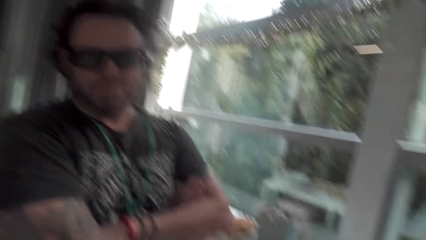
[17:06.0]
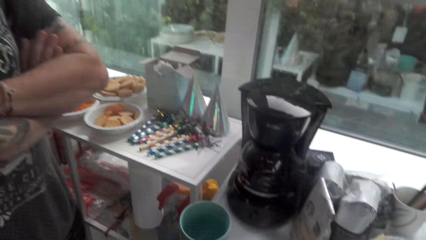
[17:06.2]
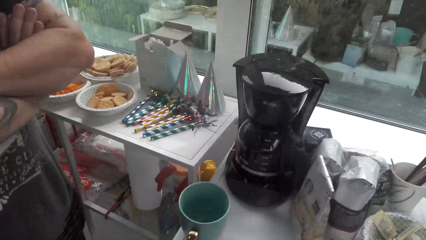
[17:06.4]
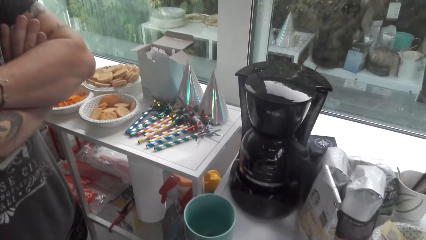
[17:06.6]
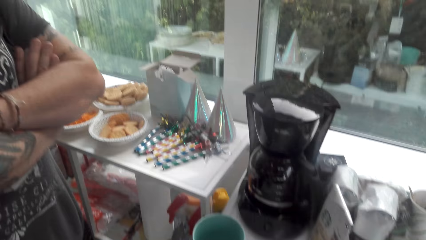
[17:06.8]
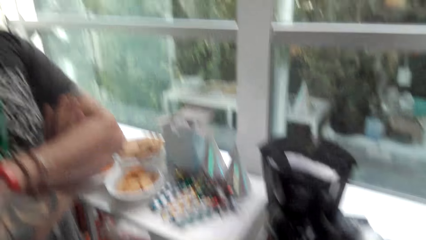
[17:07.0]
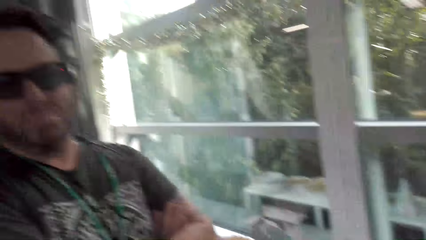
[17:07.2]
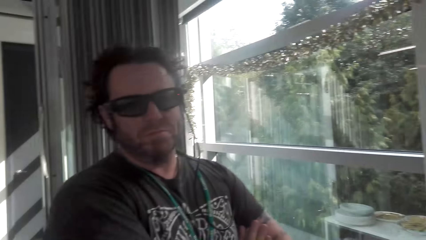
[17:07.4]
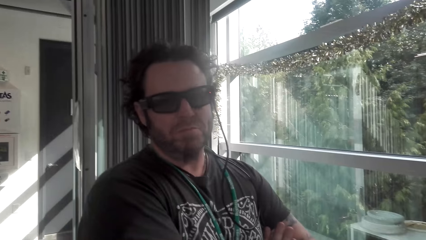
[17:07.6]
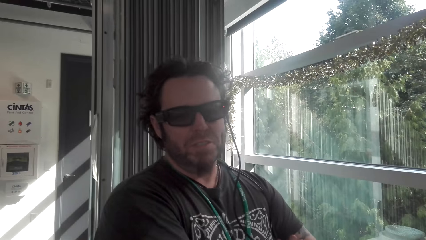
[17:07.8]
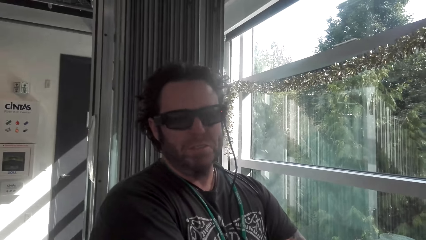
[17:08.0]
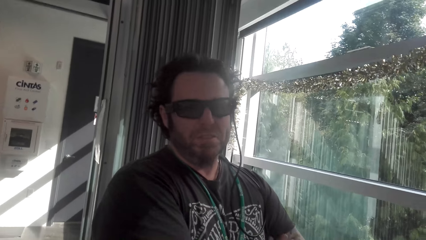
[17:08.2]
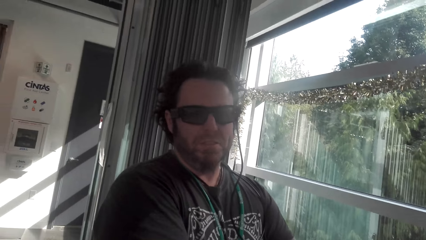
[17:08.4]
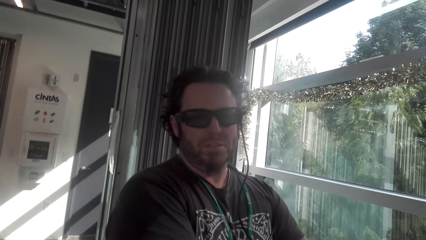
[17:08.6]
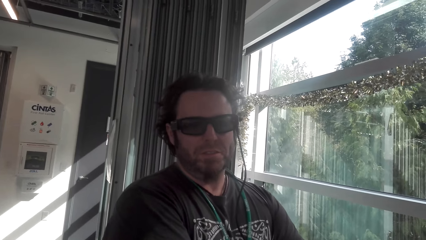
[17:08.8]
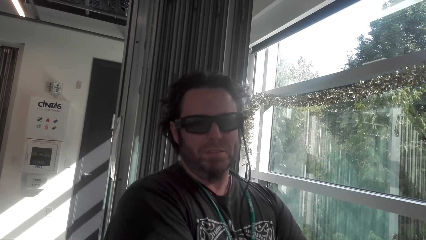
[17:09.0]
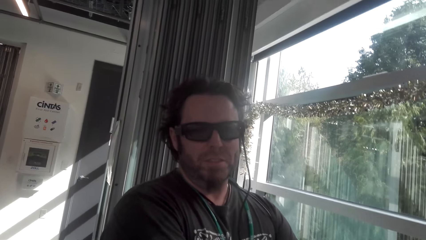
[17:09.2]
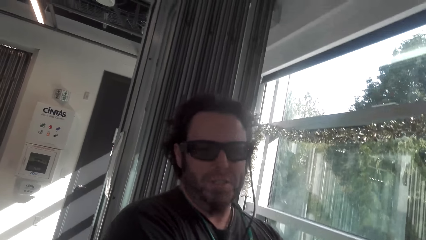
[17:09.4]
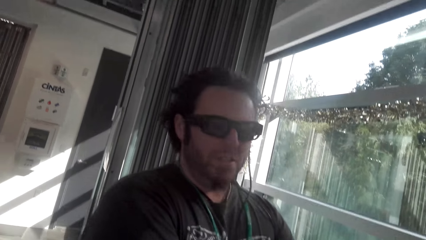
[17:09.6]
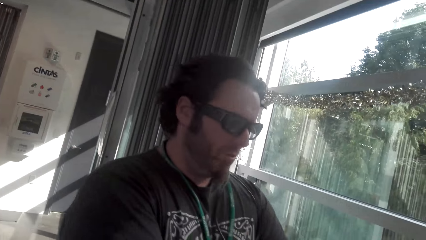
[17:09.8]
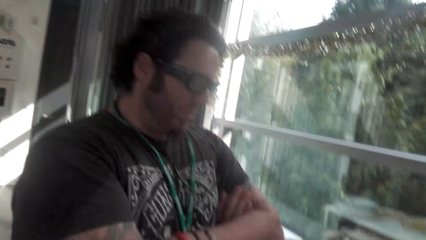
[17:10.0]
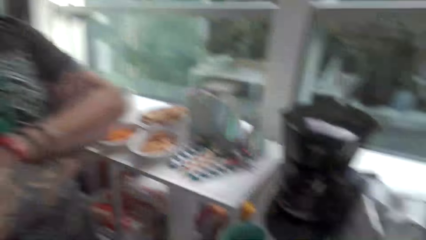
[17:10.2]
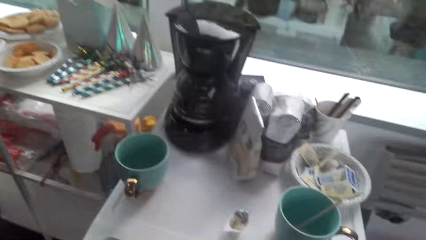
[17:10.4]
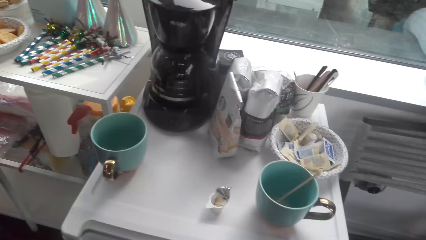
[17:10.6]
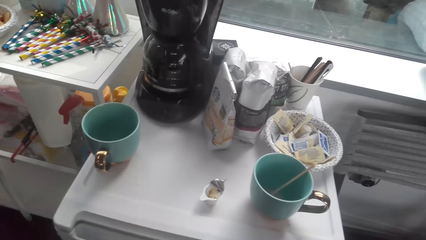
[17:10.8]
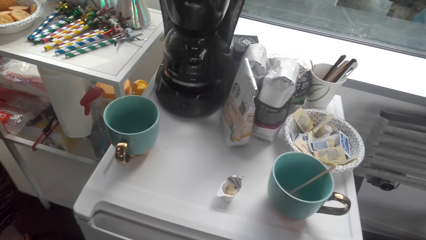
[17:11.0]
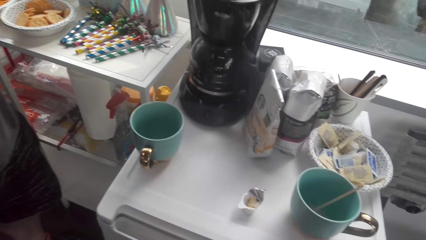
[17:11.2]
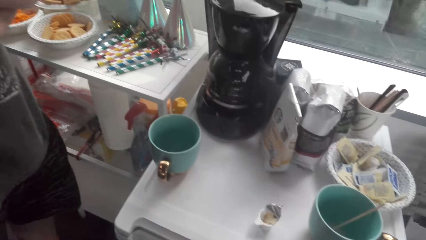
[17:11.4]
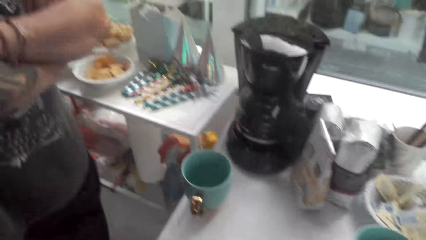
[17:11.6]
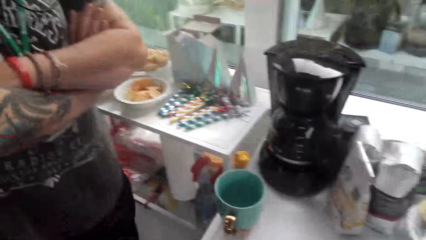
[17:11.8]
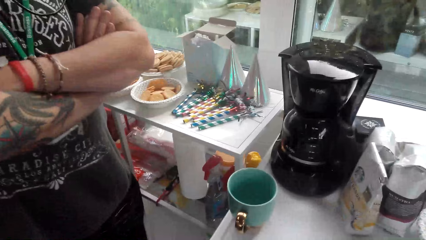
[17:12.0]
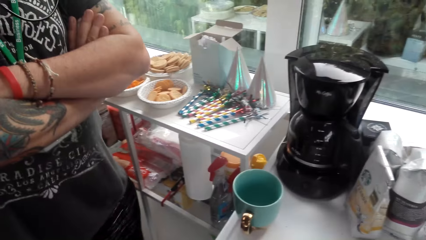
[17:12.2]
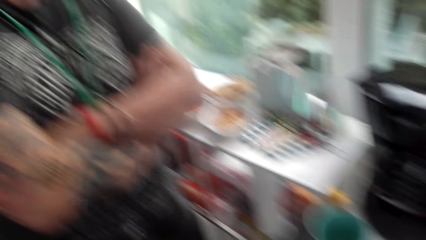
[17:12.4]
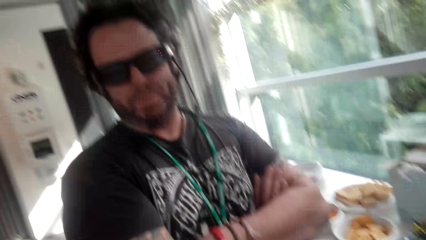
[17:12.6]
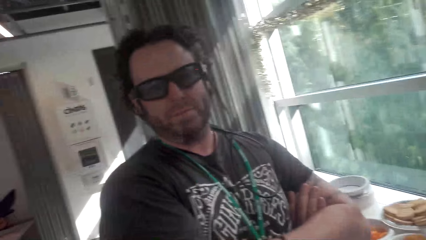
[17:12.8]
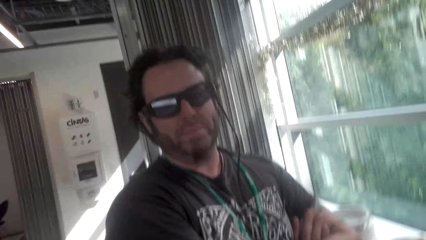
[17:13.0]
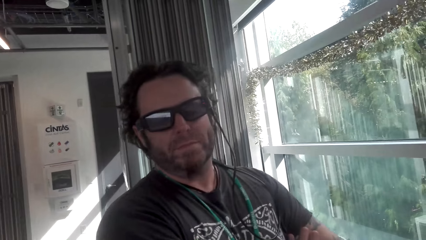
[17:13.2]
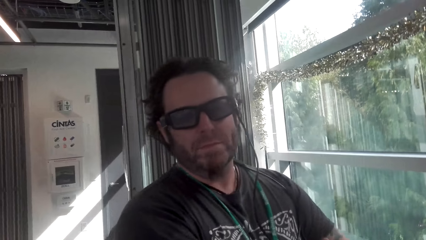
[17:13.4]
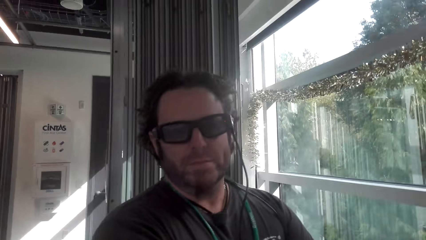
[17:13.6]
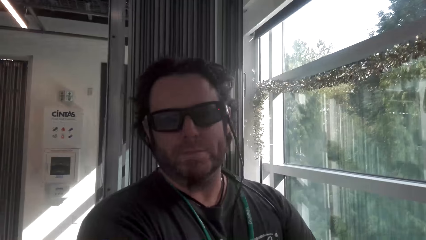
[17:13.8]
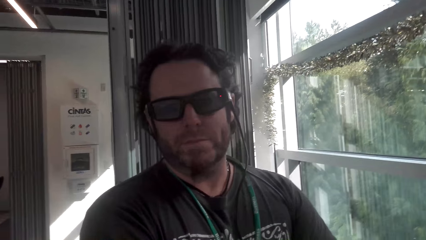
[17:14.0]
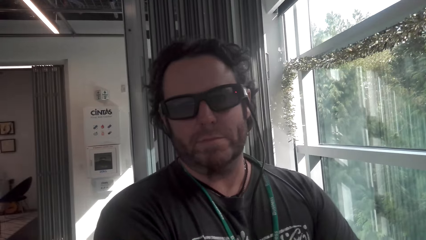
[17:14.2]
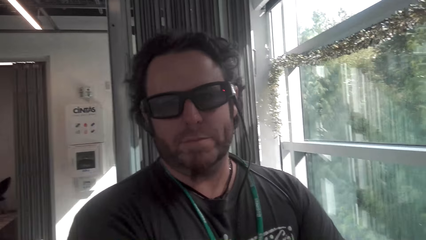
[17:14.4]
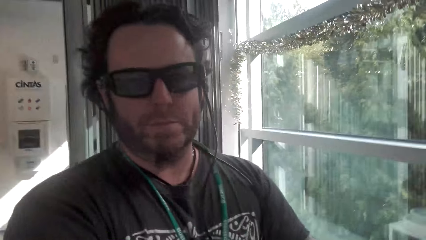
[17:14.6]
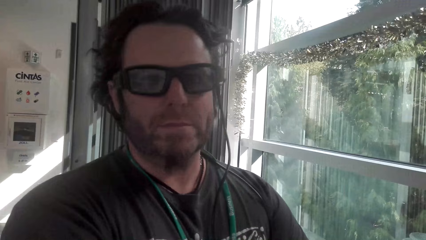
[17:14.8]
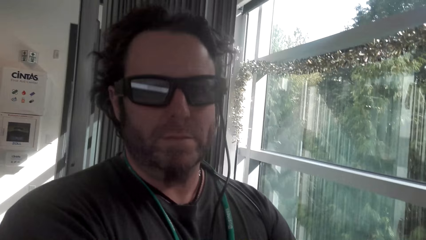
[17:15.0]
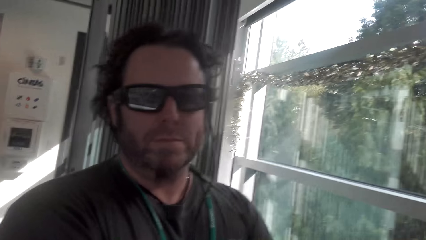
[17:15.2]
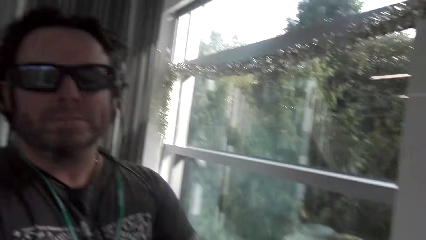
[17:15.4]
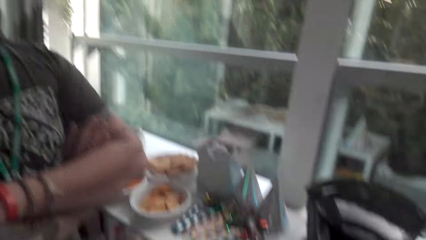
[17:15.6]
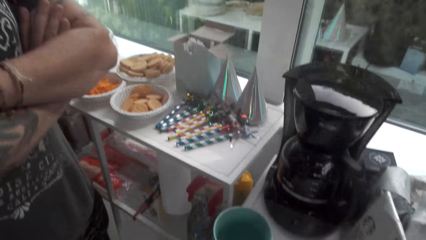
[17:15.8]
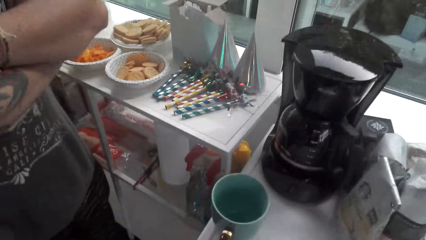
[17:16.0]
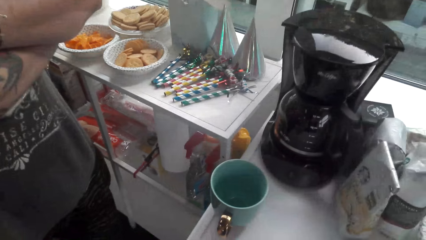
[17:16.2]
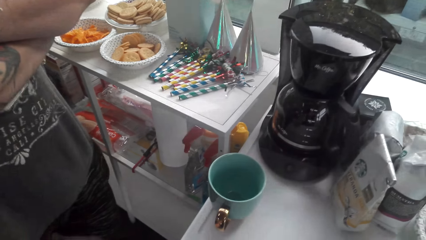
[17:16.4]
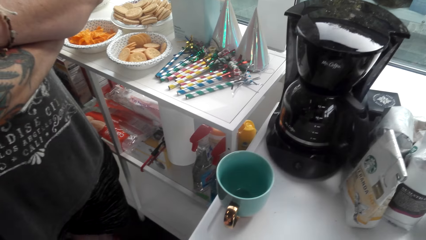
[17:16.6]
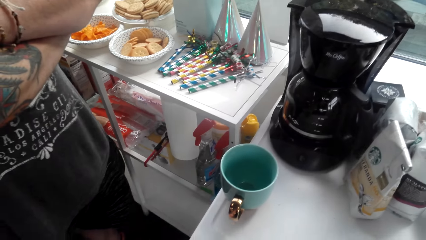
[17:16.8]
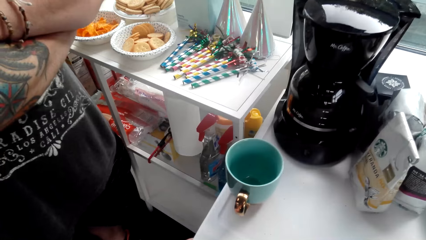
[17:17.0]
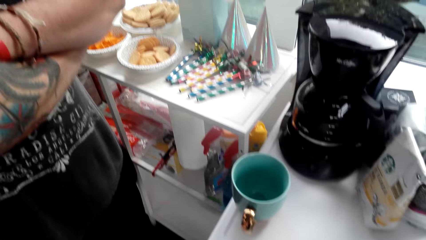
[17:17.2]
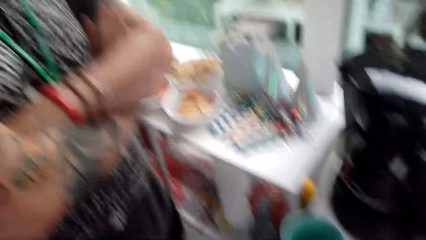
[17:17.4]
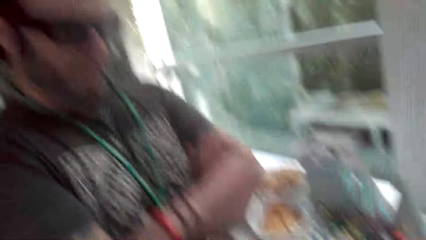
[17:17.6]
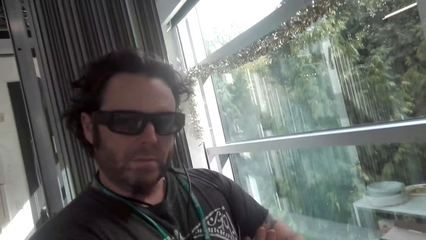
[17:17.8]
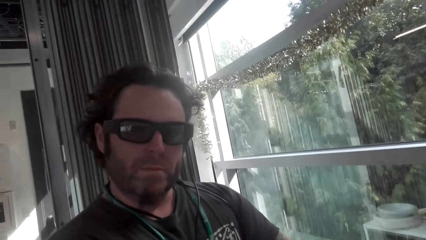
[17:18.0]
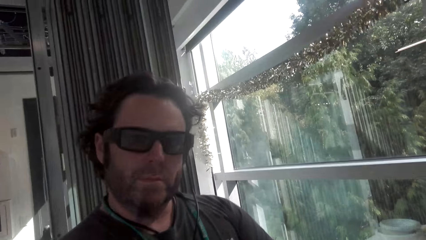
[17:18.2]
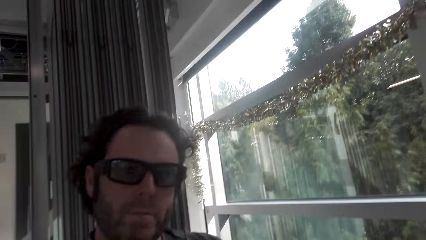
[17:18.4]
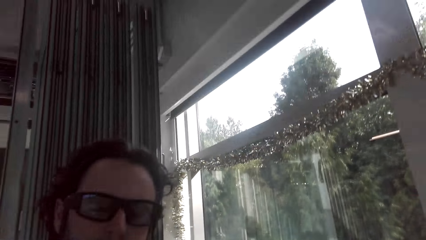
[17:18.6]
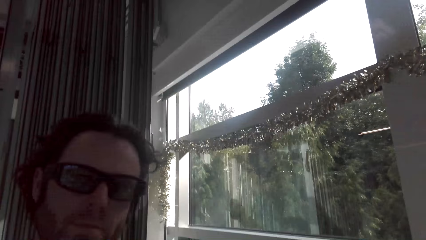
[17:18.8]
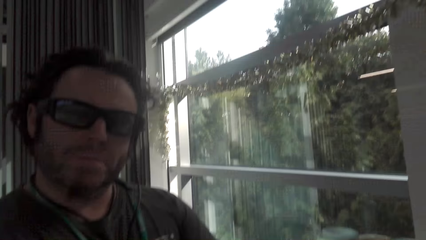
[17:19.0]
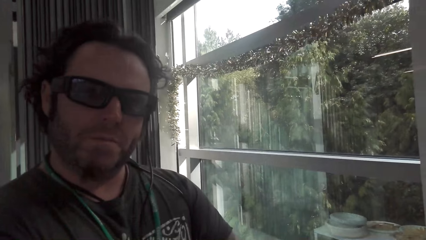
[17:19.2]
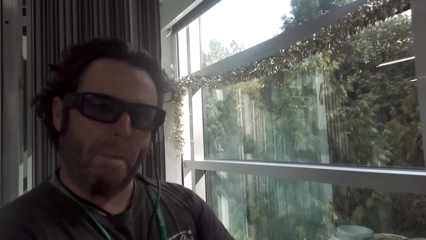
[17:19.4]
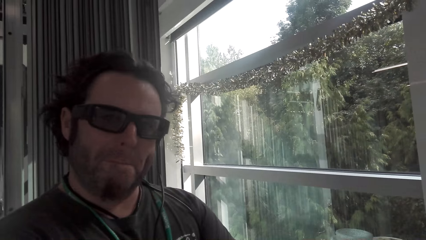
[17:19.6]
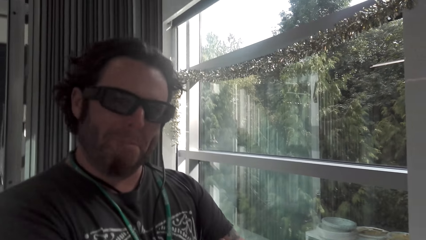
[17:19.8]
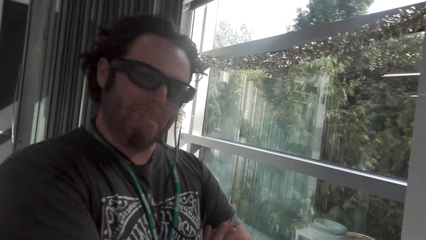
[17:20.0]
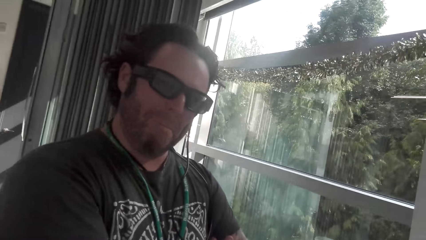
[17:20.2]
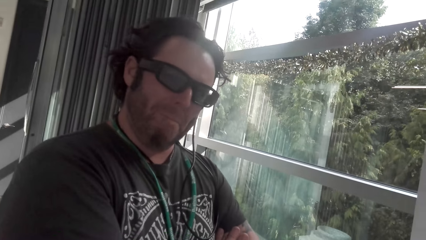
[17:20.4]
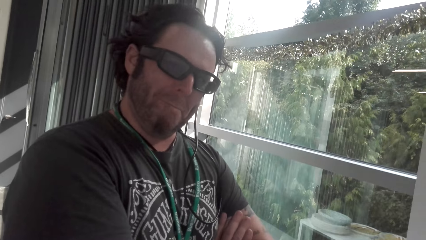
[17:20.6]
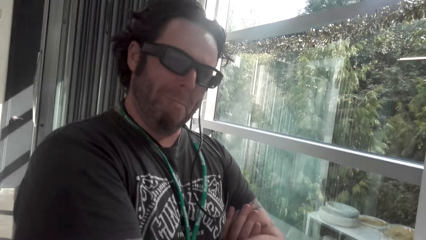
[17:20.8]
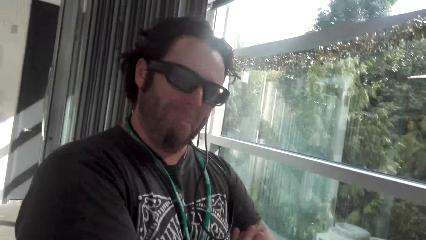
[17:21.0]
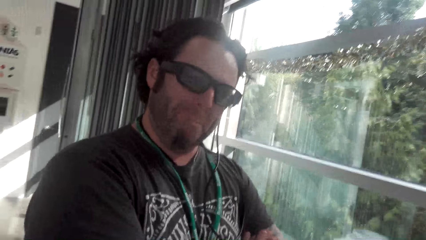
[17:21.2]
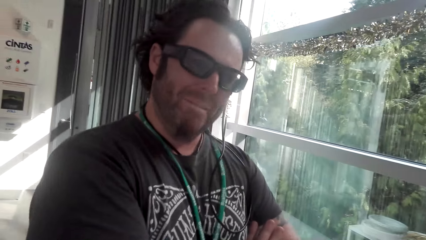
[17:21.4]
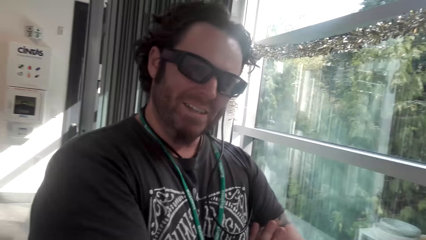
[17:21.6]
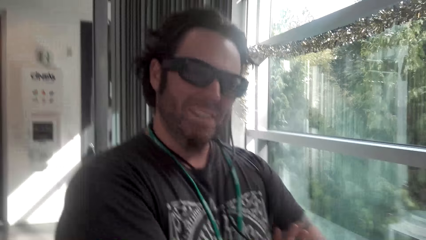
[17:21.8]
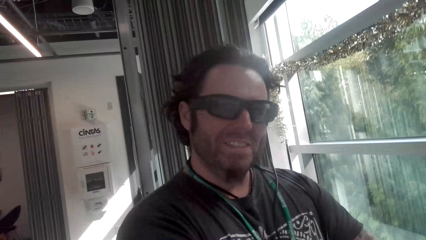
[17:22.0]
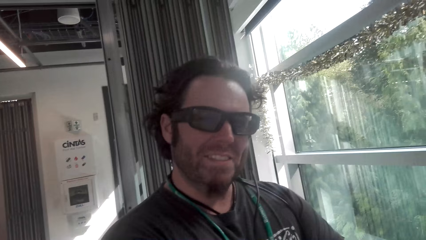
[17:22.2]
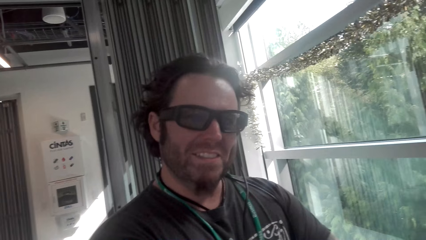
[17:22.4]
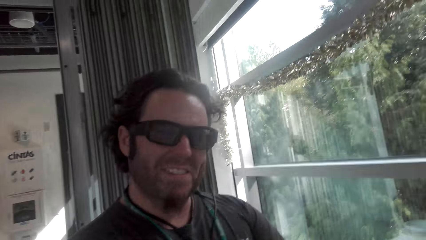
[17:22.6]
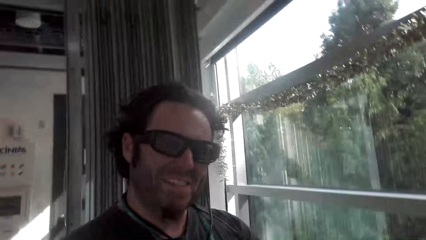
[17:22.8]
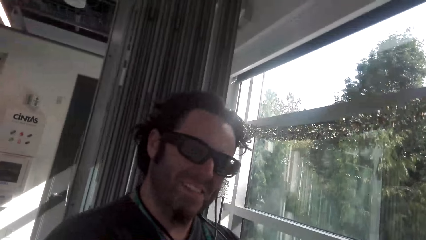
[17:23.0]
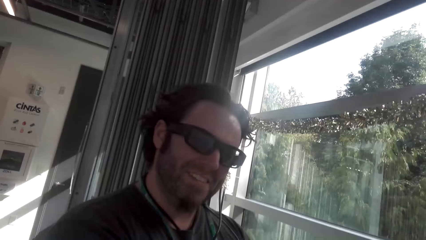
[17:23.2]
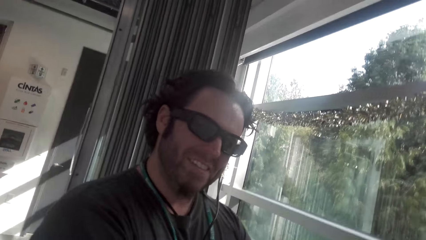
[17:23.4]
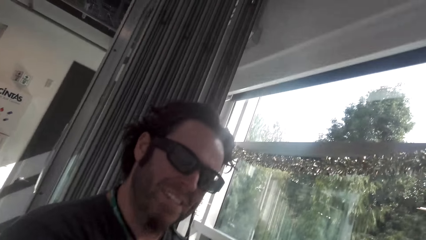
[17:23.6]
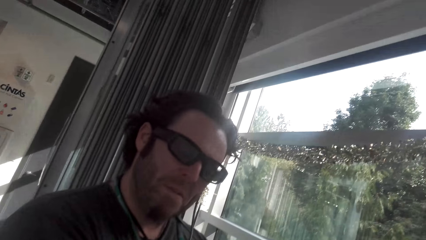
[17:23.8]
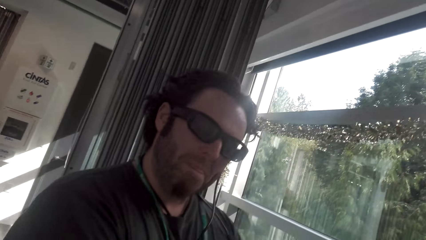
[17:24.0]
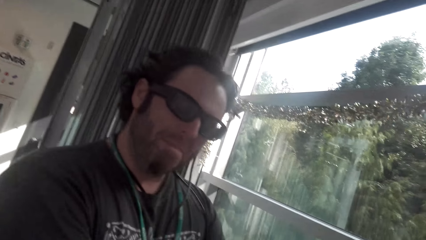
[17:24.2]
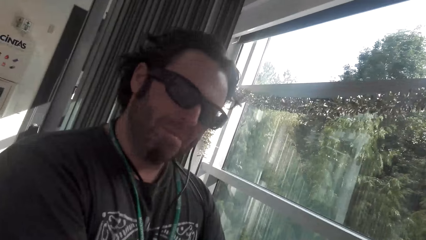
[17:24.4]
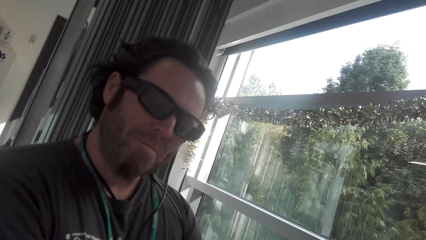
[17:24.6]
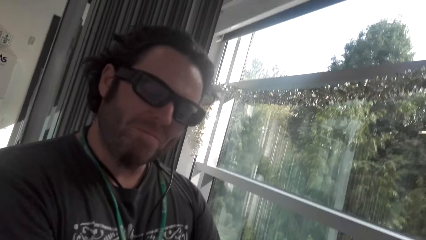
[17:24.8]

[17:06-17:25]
The camera wearer looks at a man conversing. The man converses with the camera wearer. The camera wearer converses with the man. They look at the man. They converse with the man.
